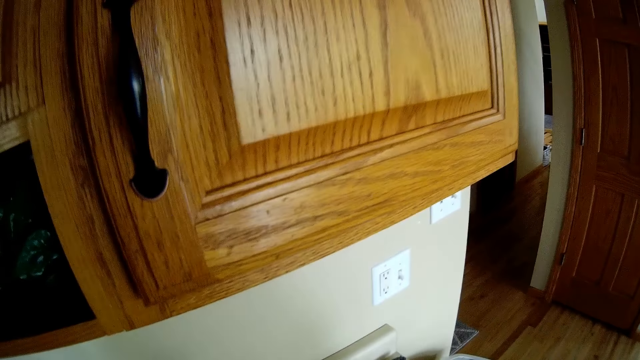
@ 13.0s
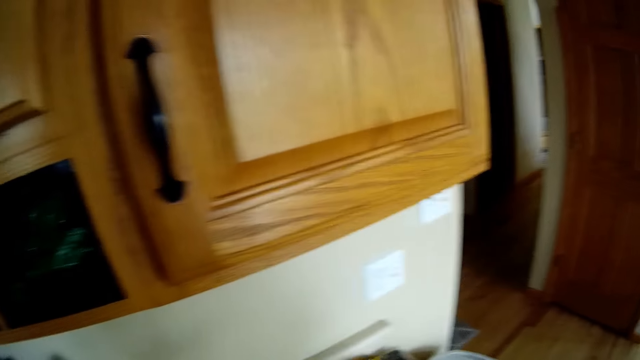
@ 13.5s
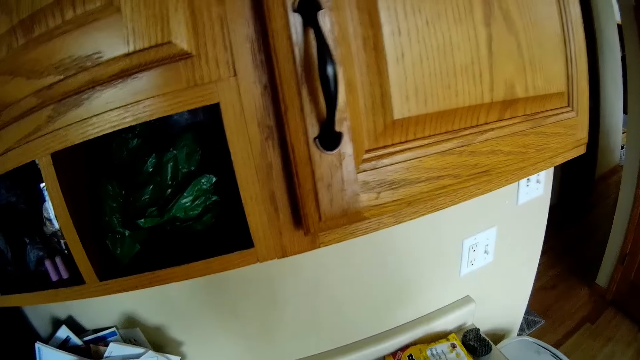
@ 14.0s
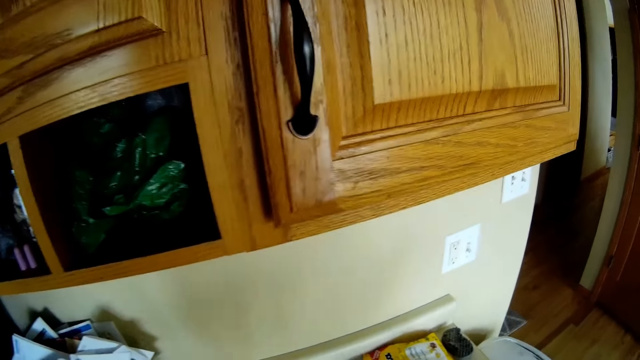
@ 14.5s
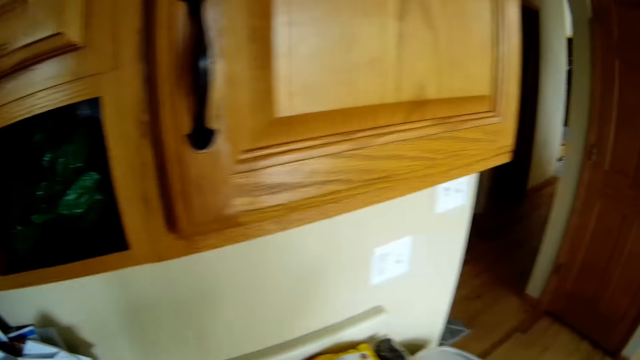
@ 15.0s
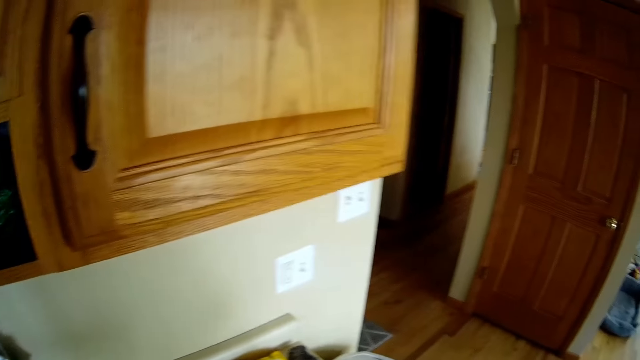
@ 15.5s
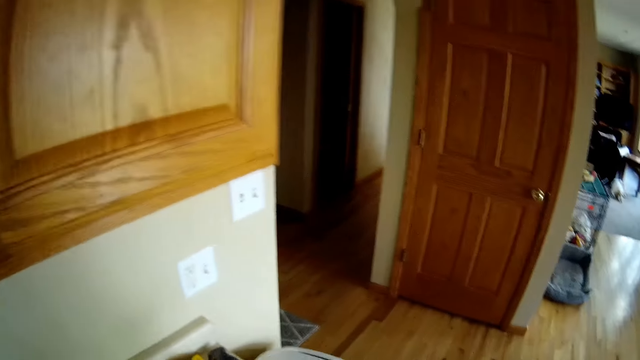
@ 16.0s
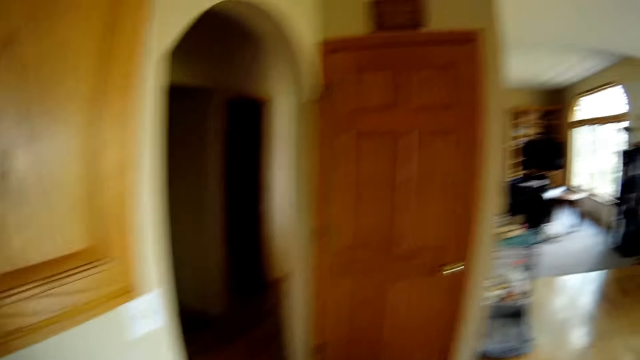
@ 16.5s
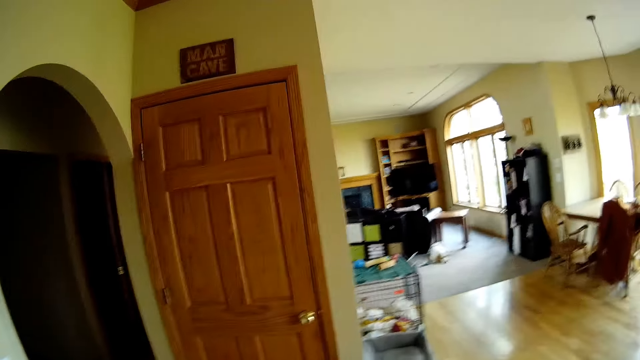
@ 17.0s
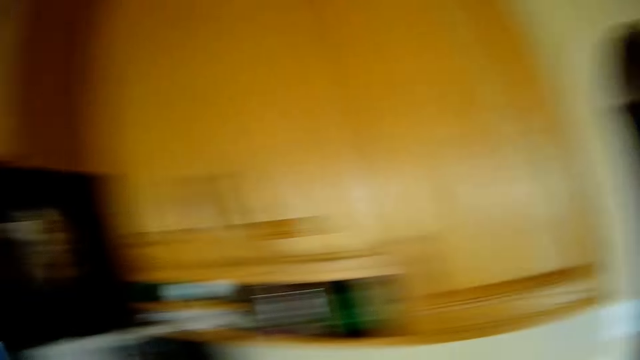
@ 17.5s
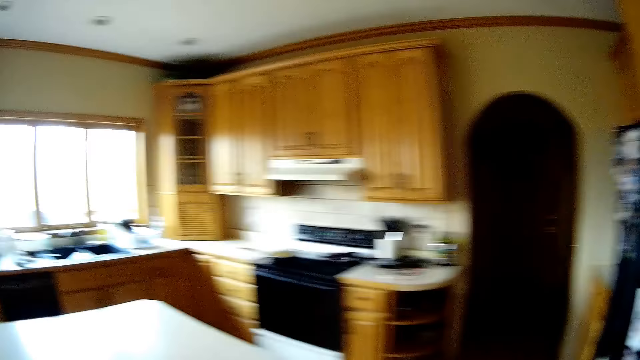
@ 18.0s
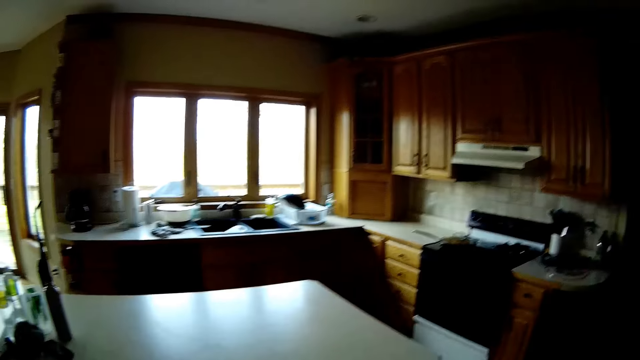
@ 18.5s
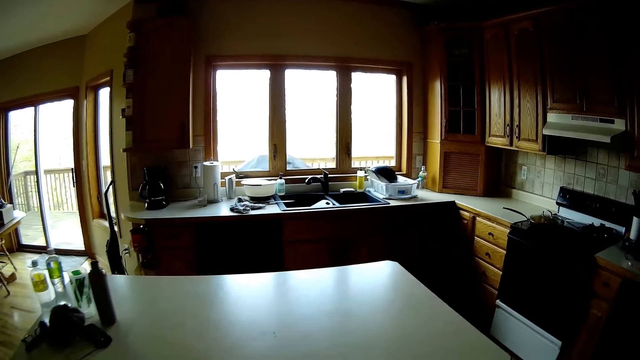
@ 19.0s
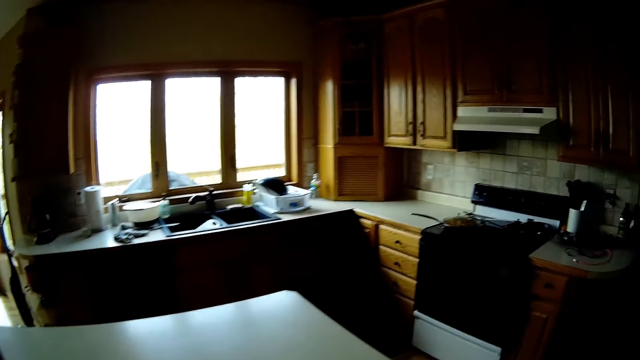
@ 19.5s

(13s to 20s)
The camera wearer looks around the house.

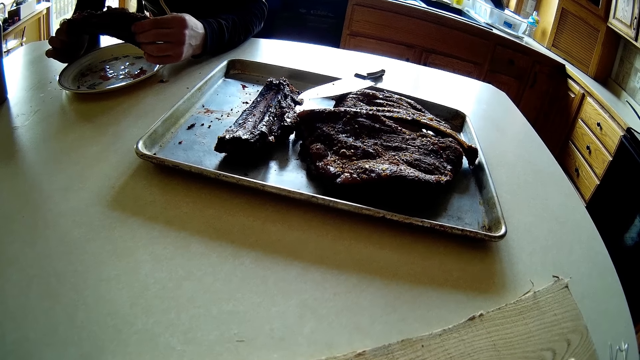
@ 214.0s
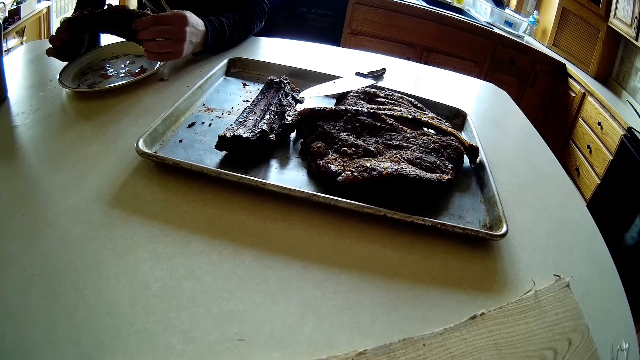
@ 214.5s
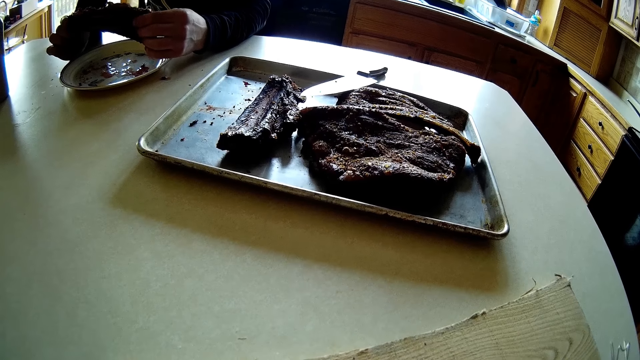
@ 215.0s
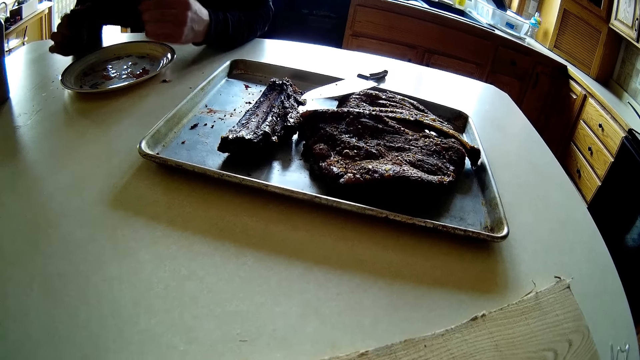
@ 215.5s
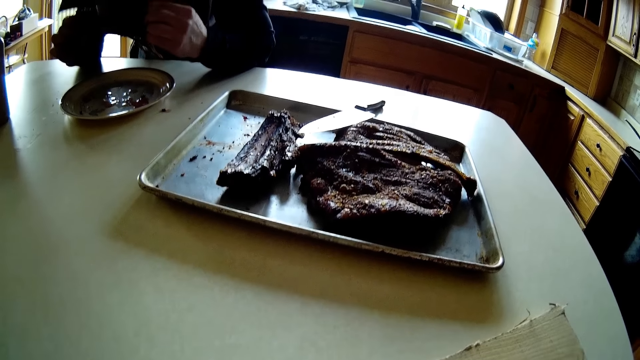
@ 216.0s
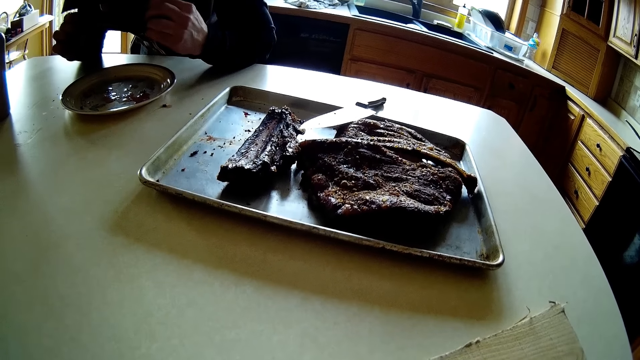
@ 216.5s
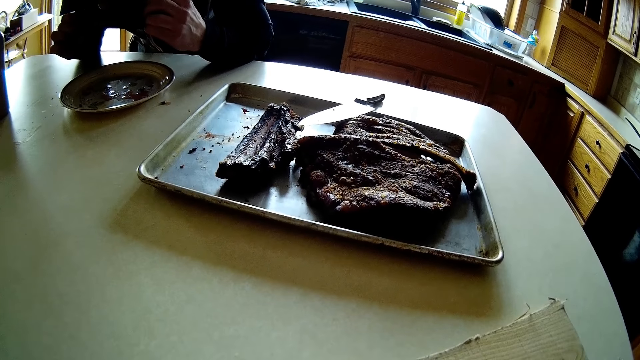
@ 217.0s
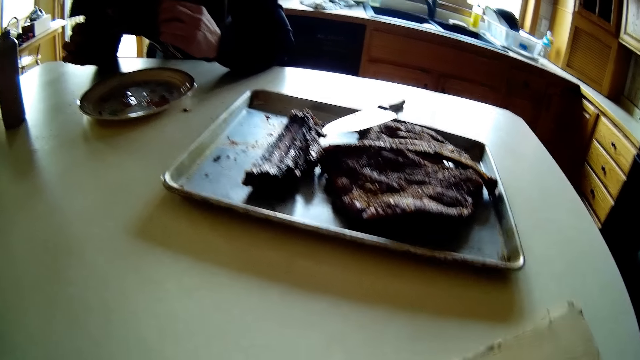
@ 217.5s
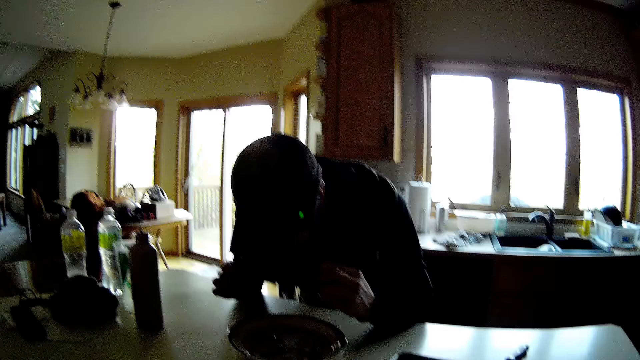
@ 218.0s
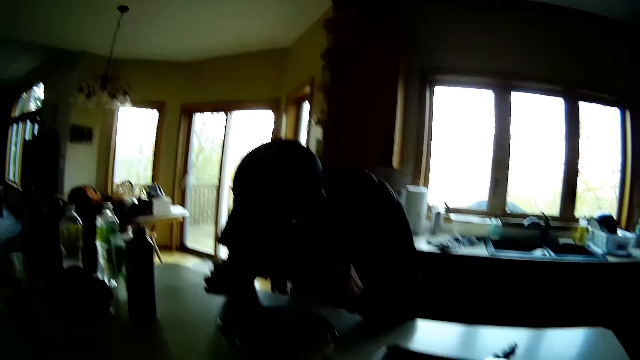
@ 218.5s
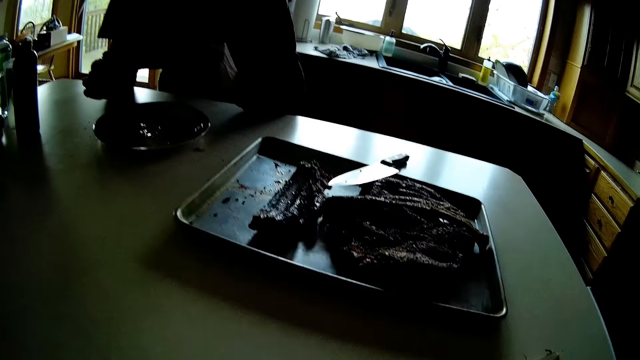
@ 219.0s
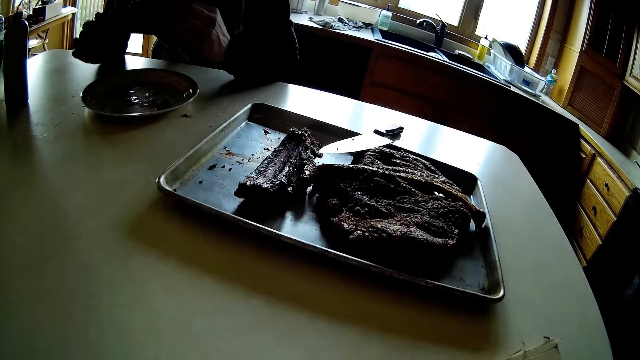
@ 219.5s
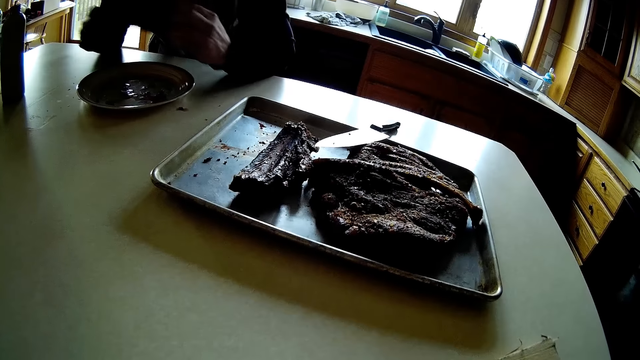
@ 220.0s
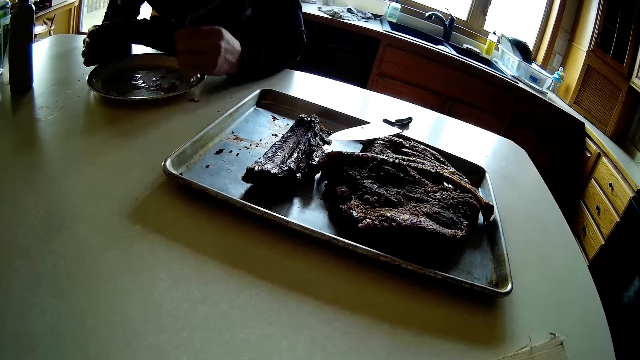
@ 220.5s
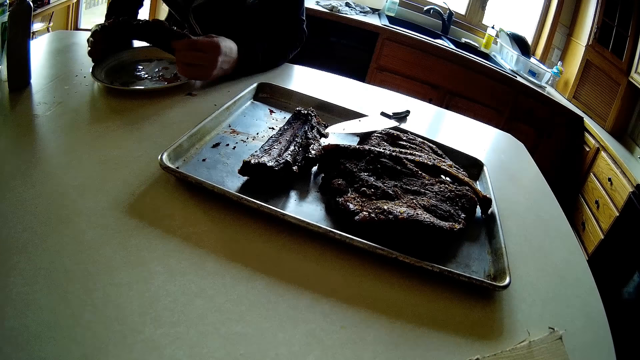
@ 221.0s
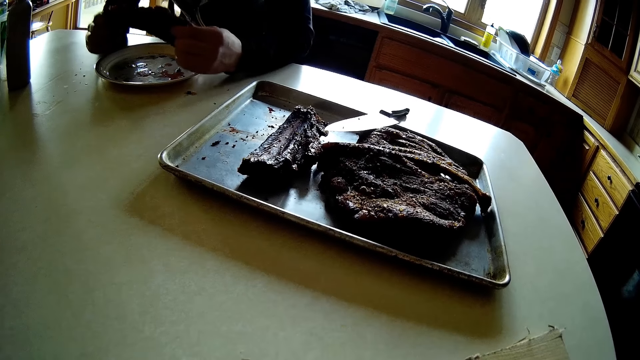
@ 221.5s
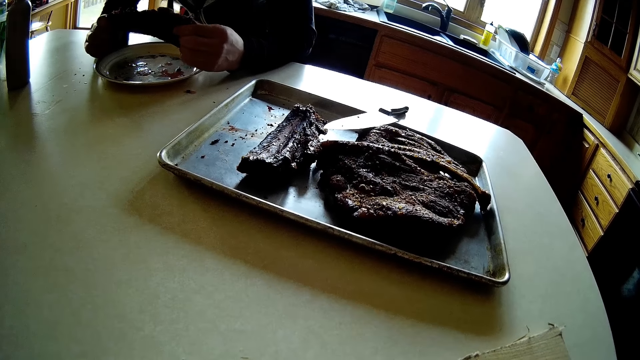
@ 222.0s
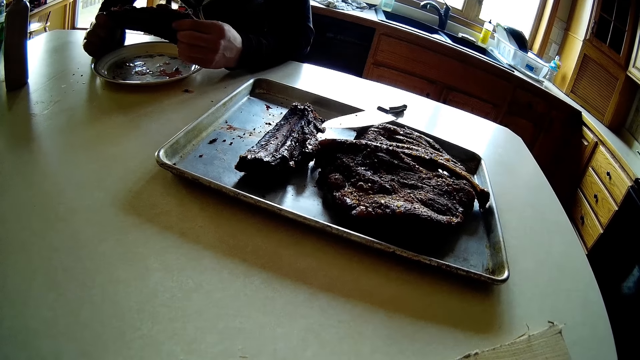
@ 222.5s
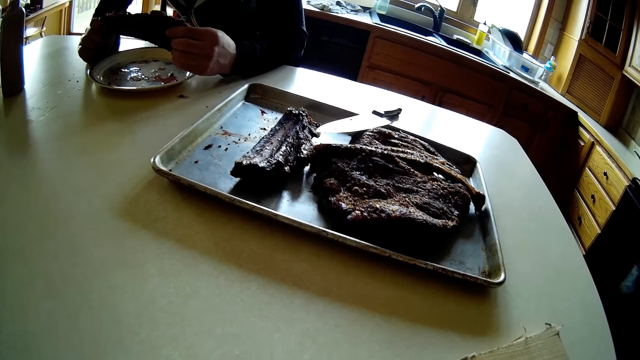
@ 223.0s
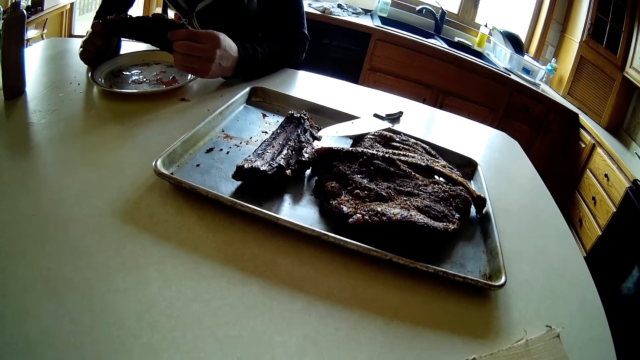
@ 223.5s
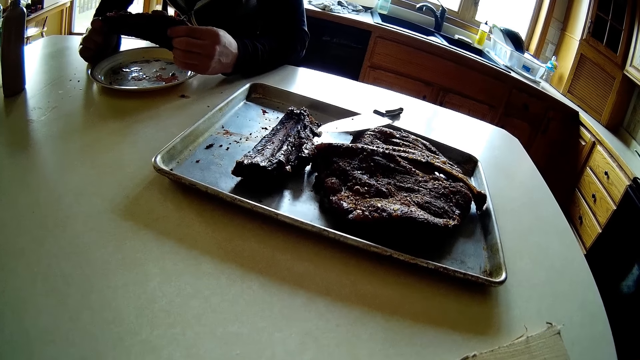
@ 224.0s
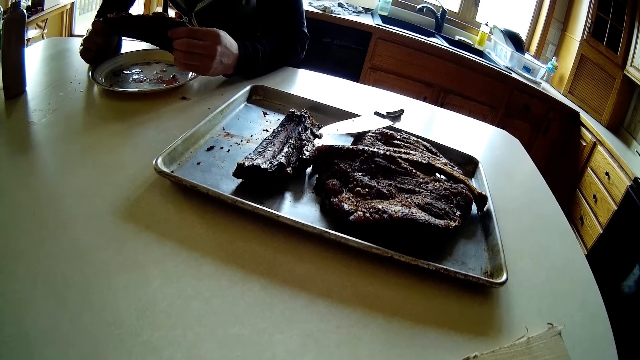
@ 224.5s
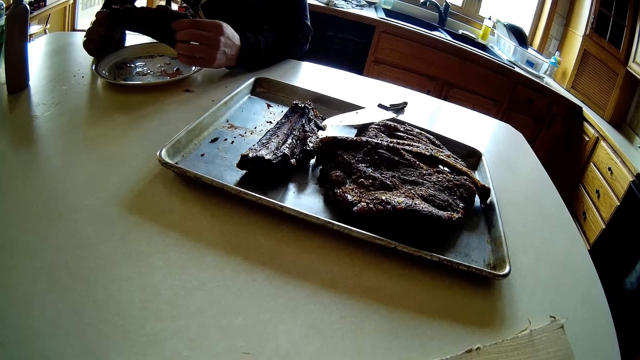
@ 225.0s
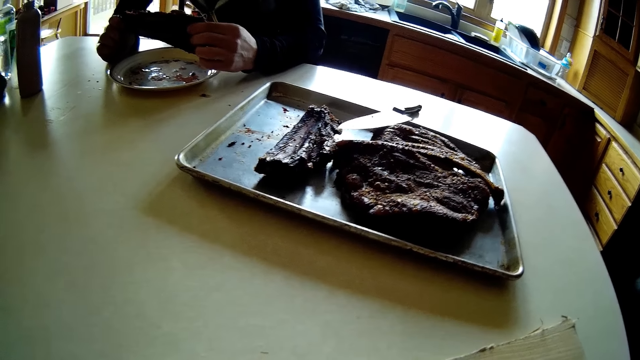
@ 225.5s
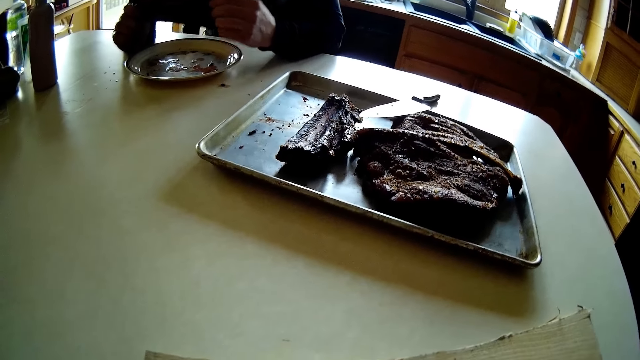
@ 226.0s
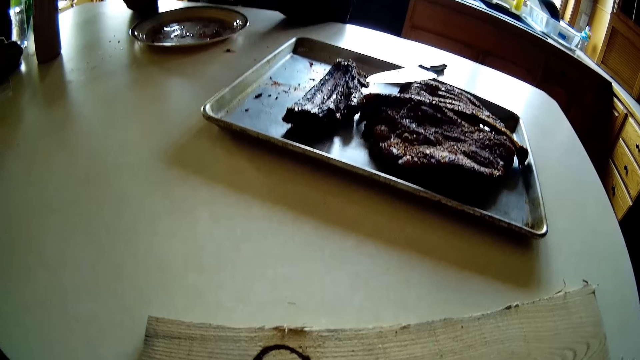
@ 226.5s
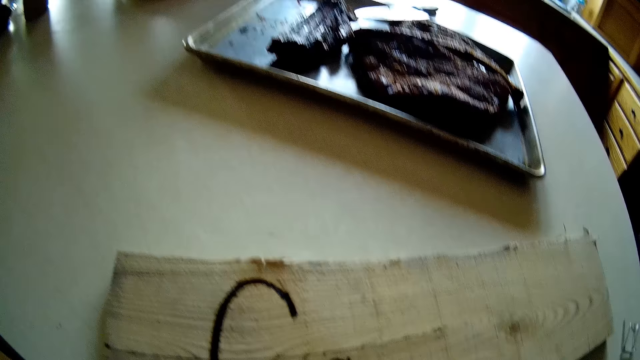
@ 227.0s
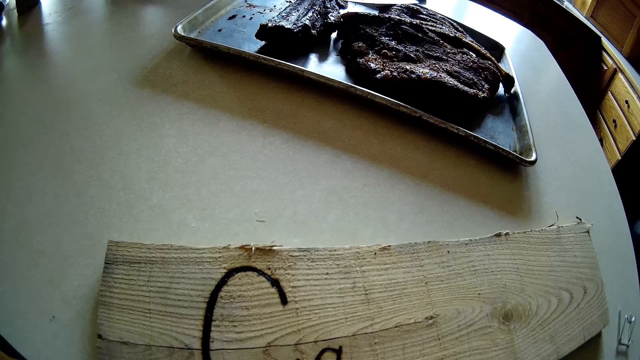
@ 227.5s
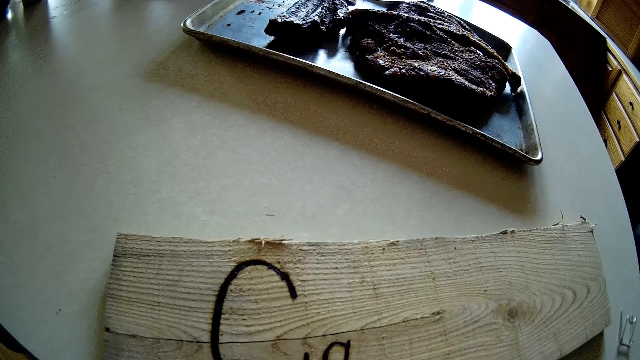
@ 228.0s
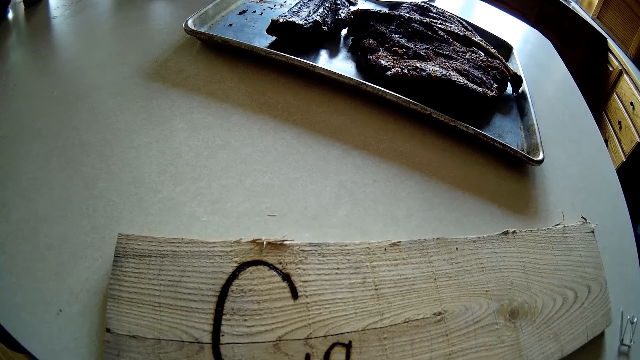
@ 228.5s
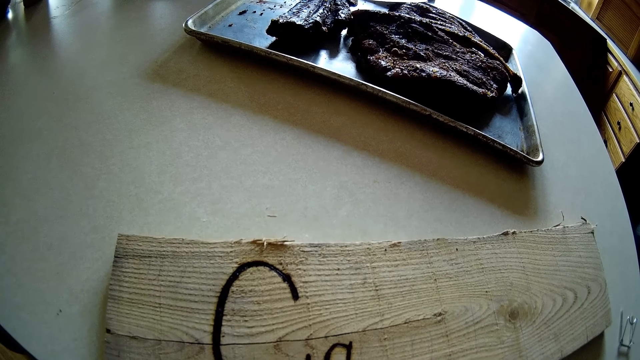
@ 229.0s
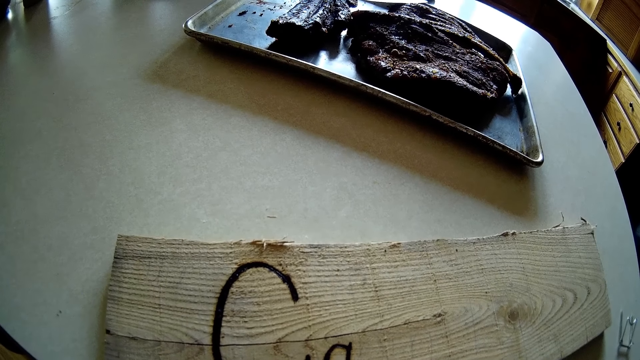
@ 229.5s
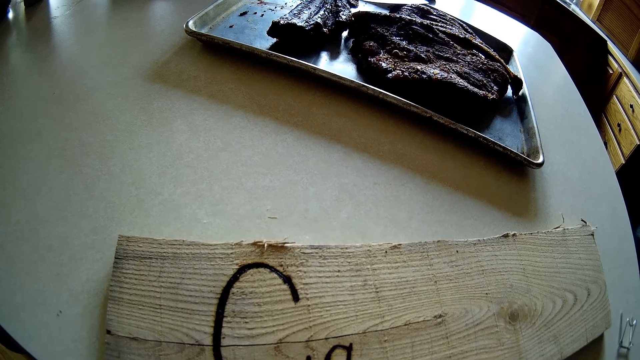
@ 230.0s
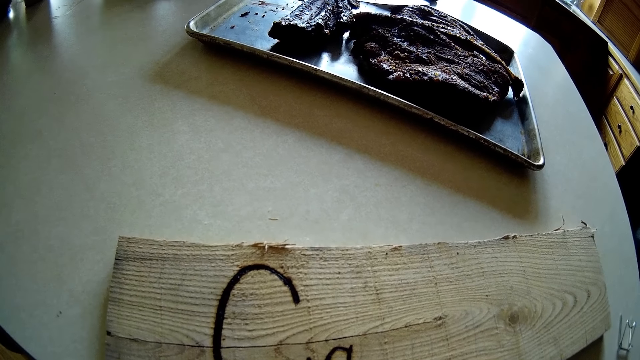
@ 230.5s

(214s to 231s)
The man eats the piece of meat in his two hands. The camera wearer converses with the man. They look around the house. They talk with the man. The man adjusts the plate on the table with his two hands. The camera wearer looks at the table. The man eats the piece of meat in his two hands.
